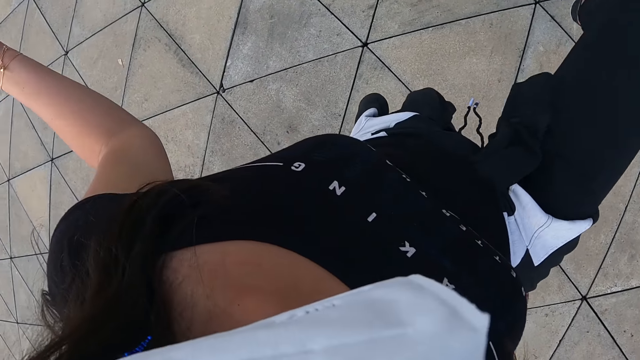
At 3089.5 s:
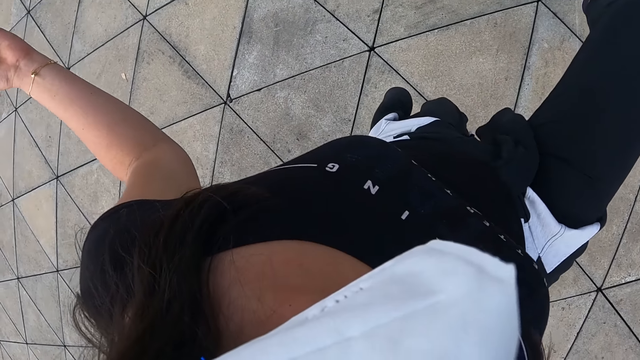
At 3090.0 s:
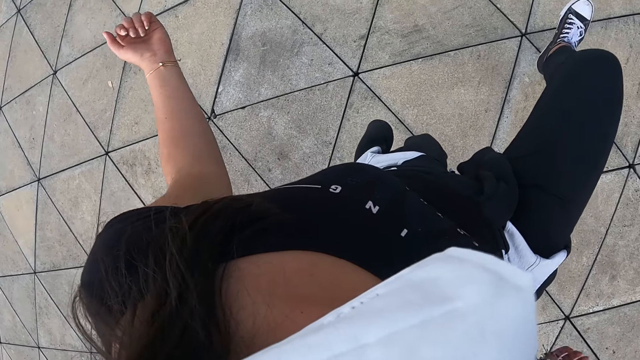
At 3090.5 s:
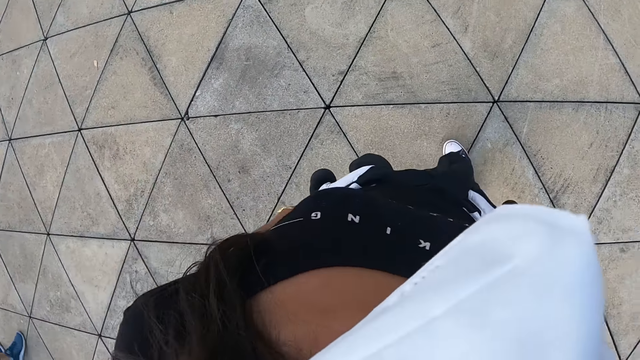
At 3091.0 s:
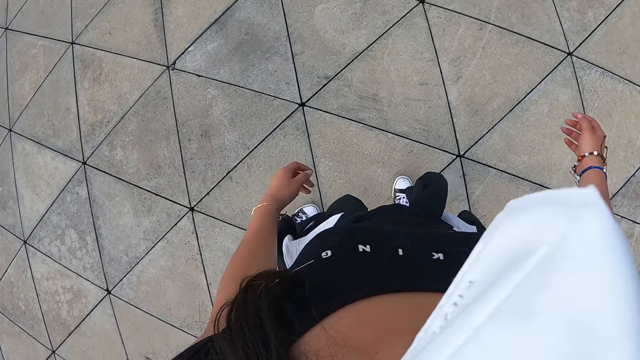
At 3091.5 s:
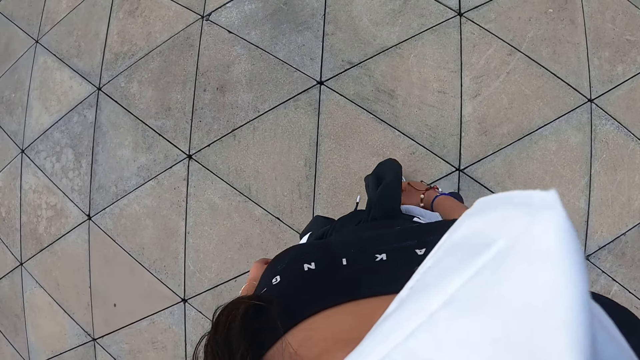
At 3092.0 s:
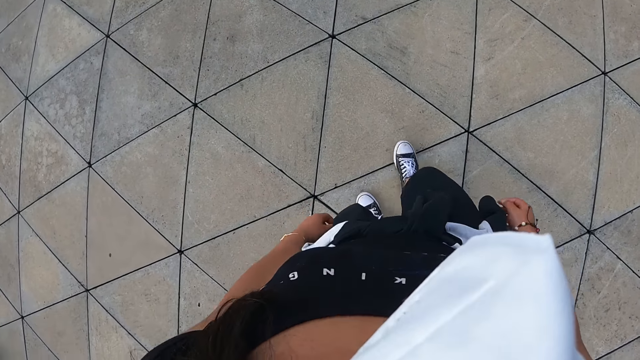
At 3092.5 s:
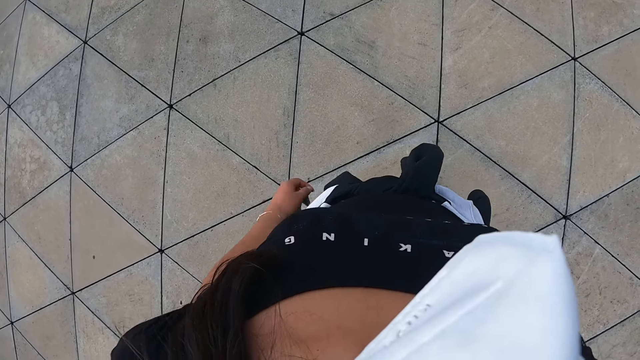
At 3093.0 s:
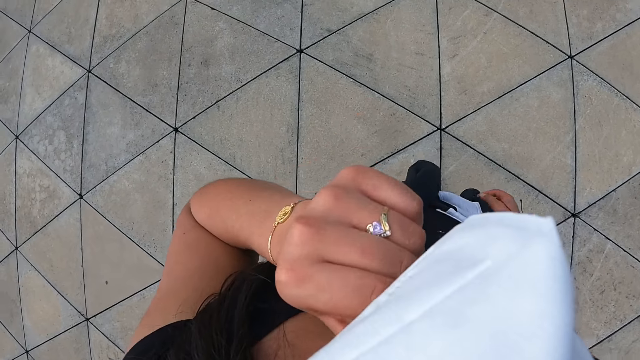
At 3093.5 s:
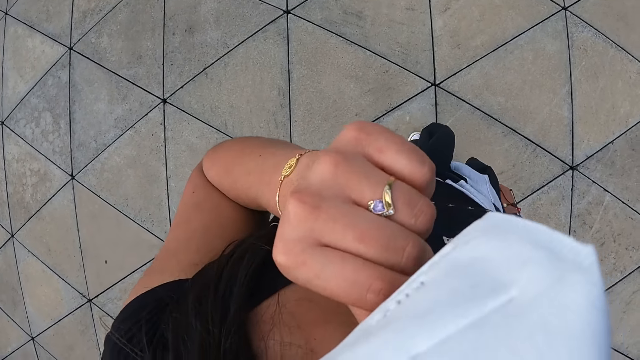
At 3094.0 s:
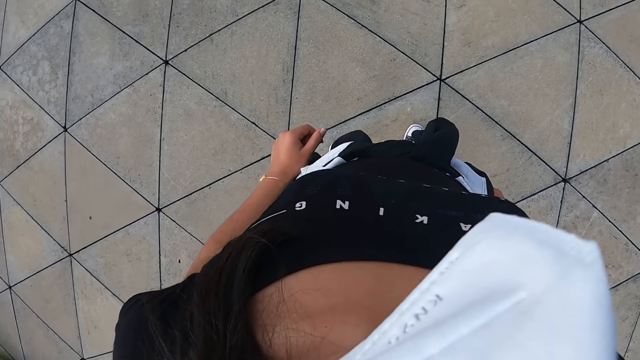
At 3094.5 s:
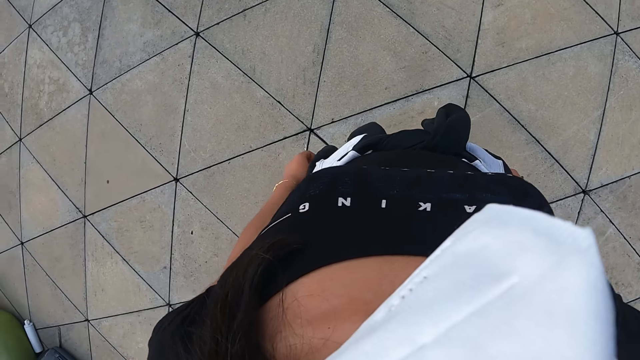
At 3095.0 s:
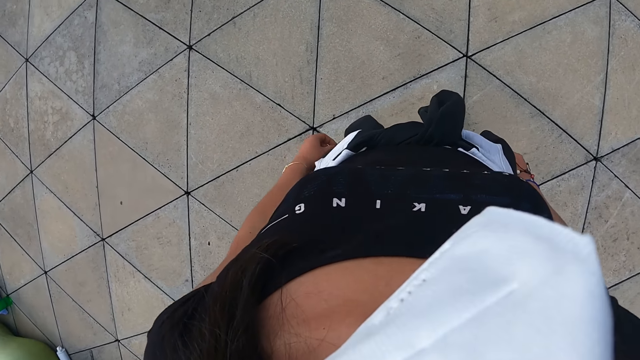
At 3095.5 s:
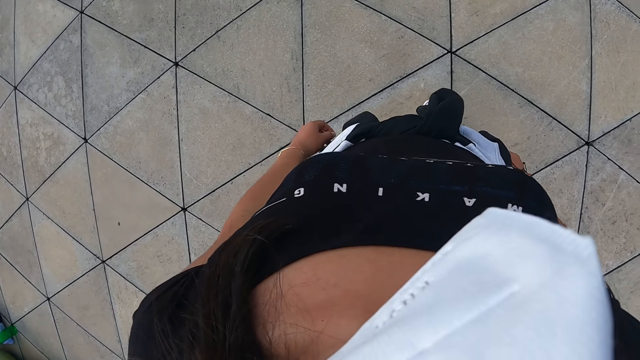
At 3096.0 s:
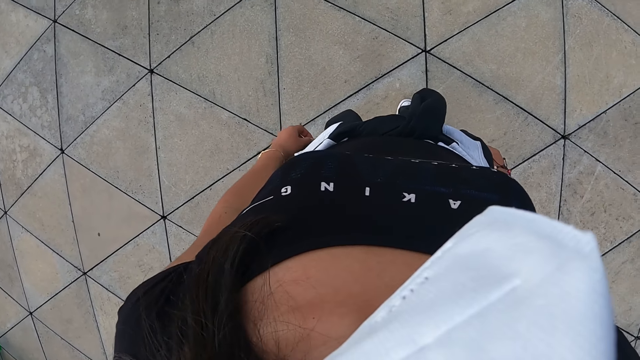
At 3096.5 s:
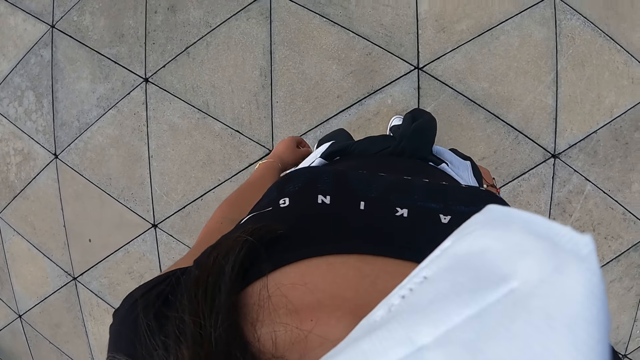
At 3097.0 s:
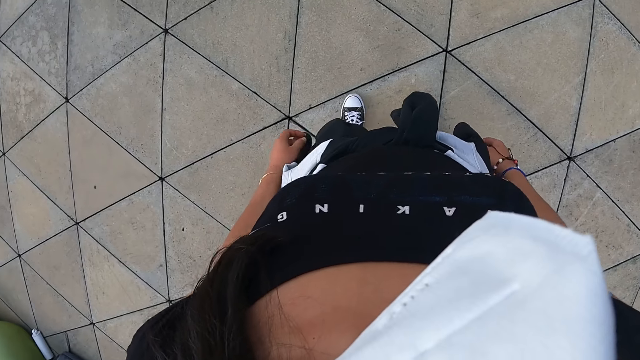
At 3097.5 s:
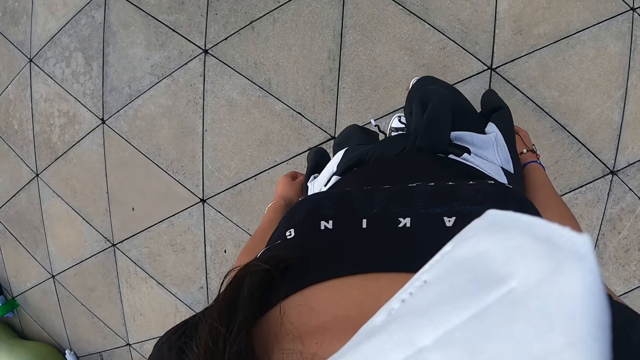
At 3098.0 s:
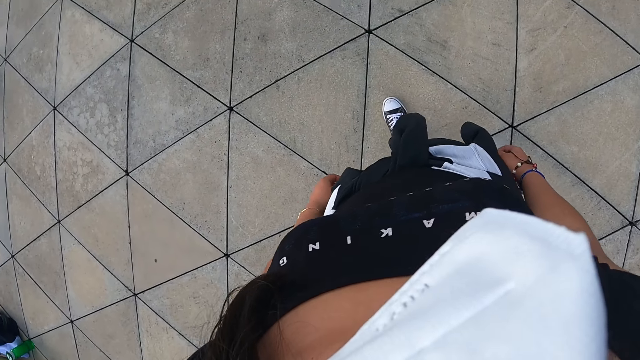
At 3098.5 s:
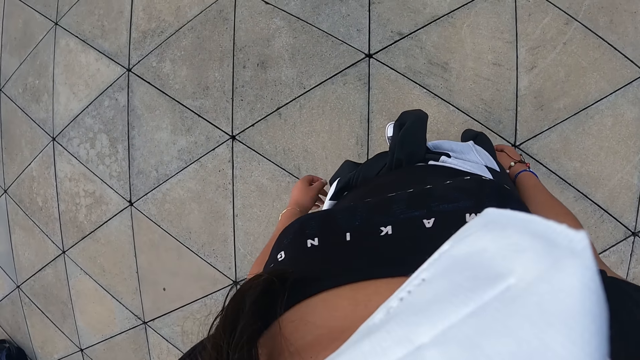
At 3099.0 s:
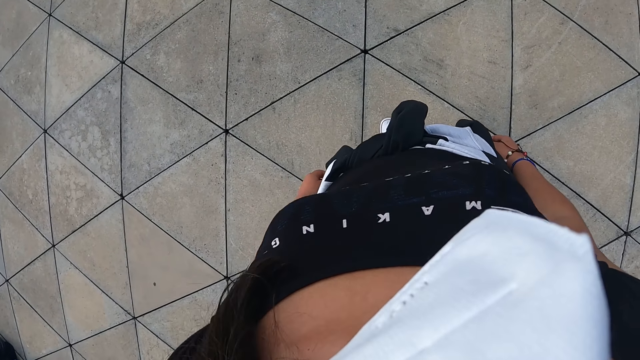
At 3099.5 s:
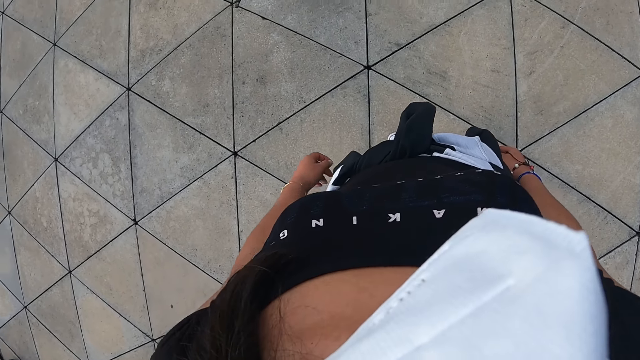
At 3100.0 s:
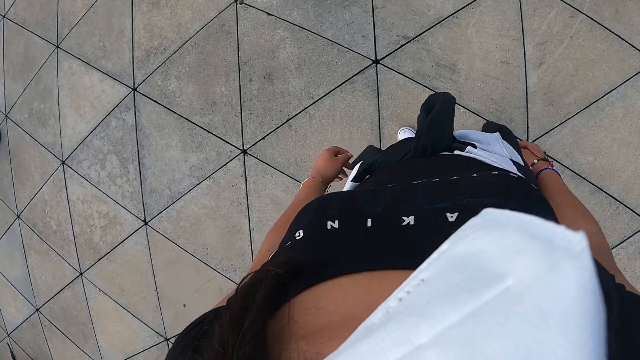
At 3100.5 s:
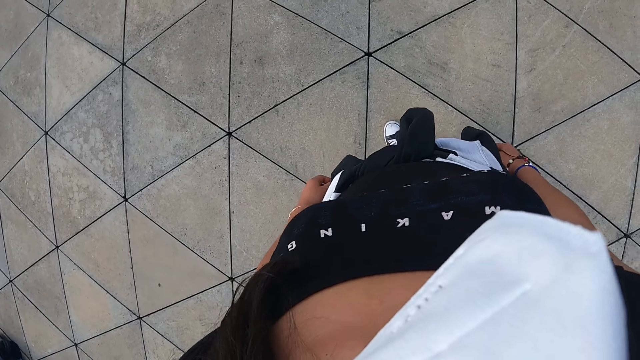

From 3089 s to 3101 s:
The camera wearer lifts a leg and steps down. She touches the nose mask with her left hand. She lowers a hand. She repositions a leg.

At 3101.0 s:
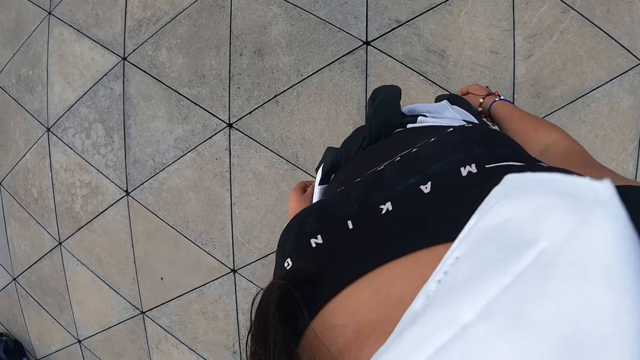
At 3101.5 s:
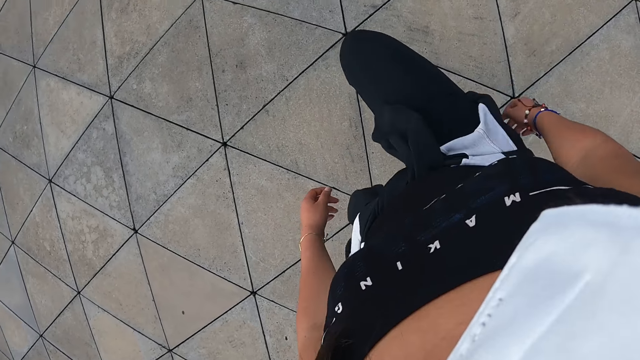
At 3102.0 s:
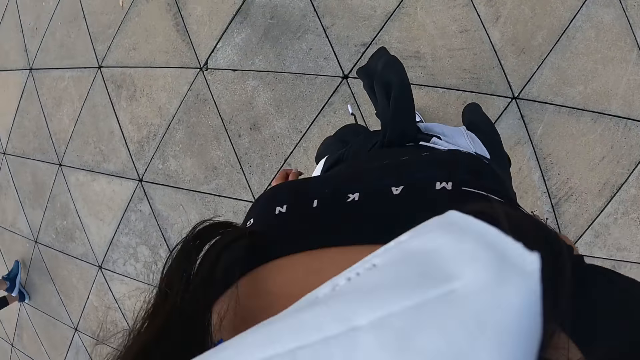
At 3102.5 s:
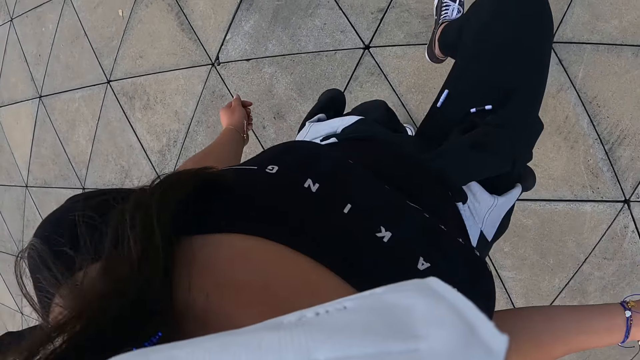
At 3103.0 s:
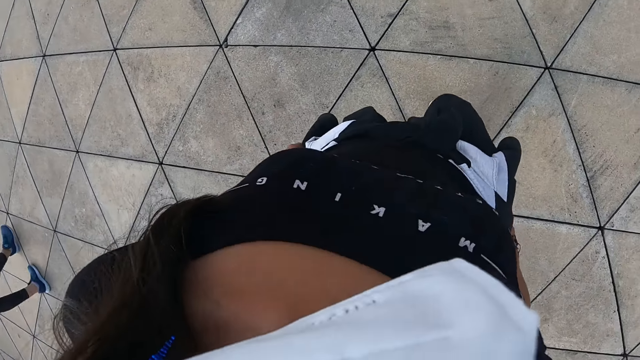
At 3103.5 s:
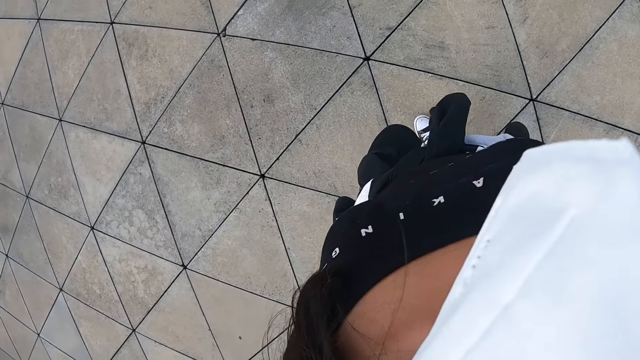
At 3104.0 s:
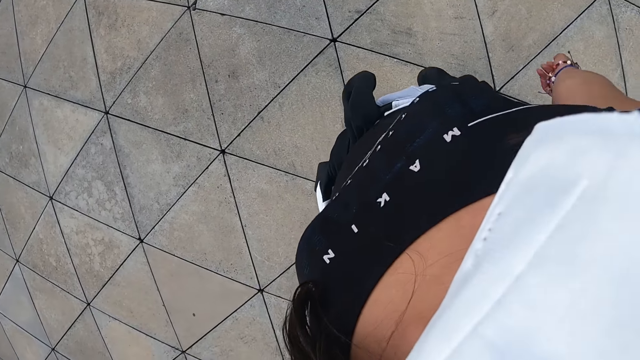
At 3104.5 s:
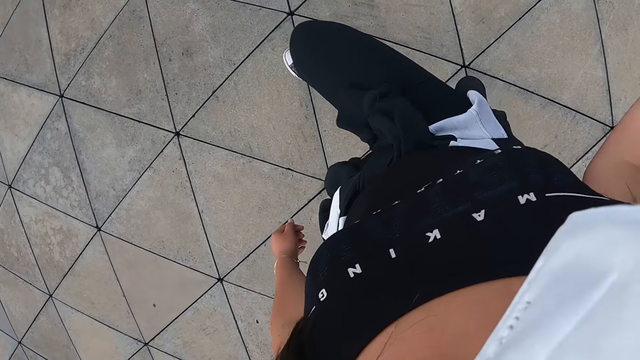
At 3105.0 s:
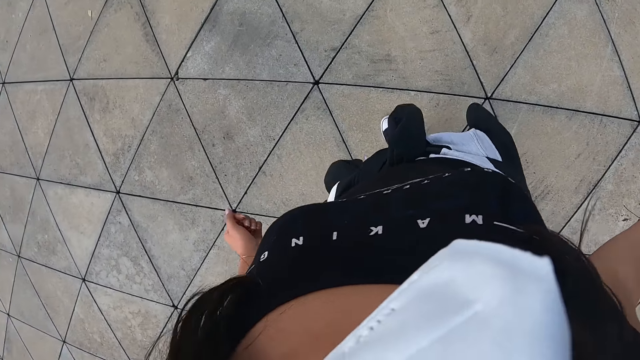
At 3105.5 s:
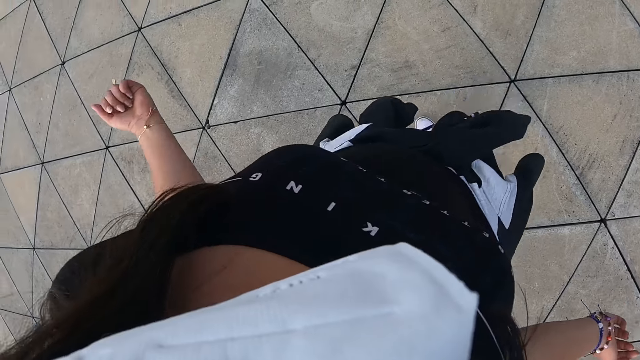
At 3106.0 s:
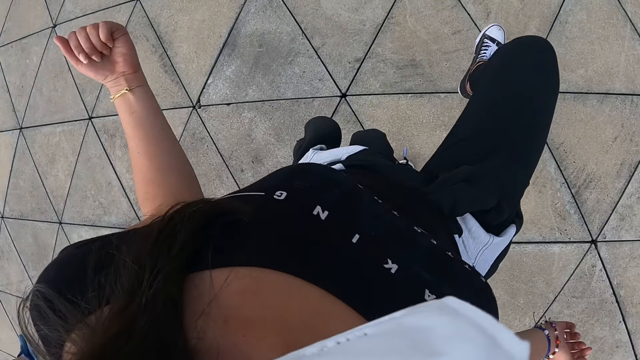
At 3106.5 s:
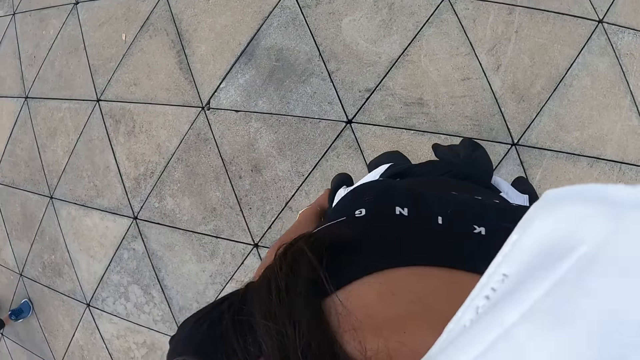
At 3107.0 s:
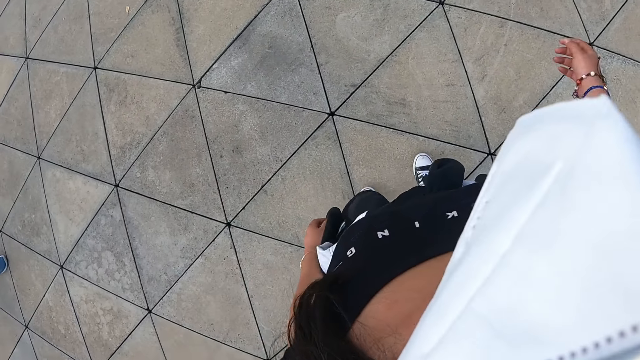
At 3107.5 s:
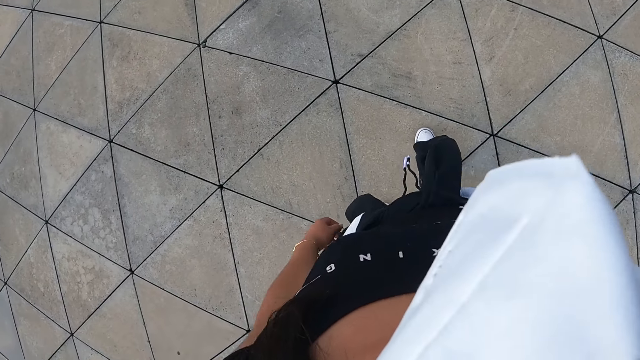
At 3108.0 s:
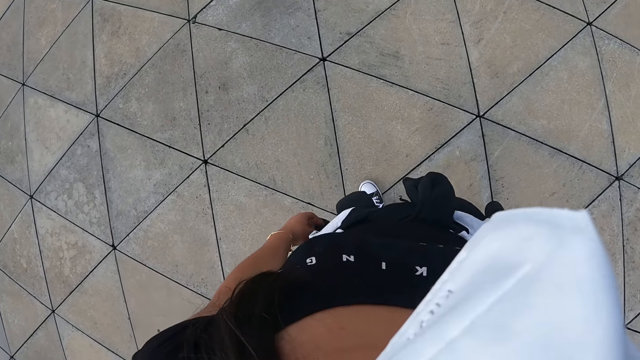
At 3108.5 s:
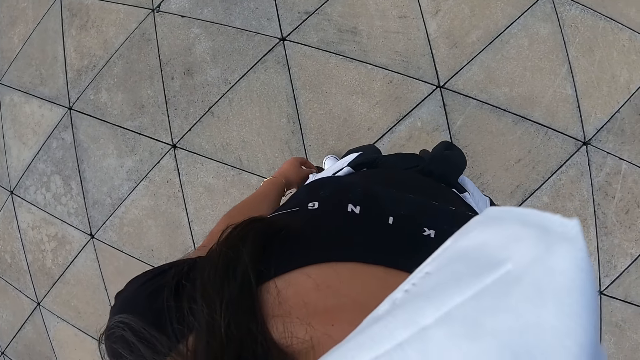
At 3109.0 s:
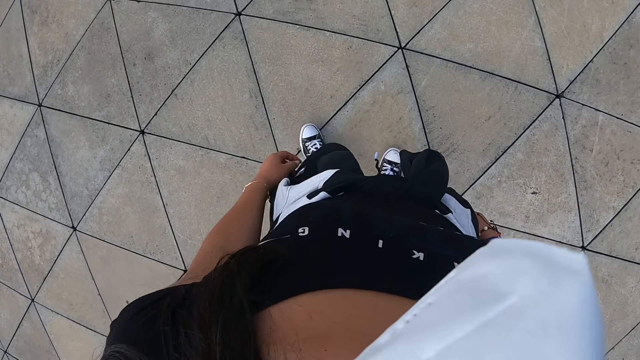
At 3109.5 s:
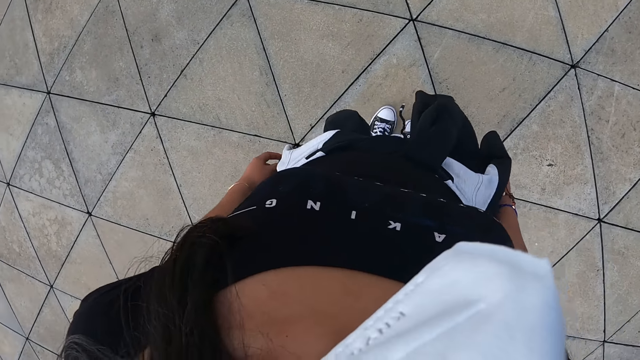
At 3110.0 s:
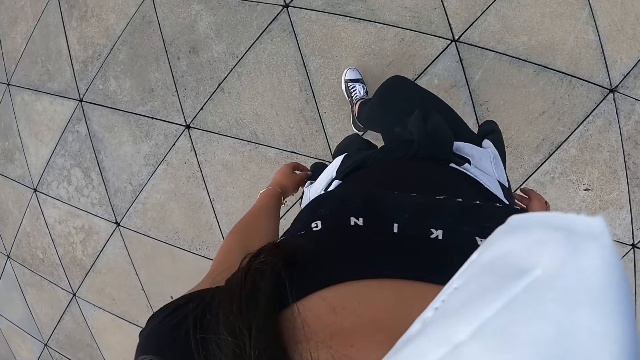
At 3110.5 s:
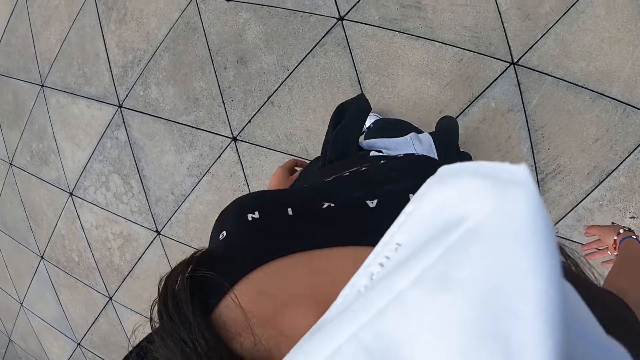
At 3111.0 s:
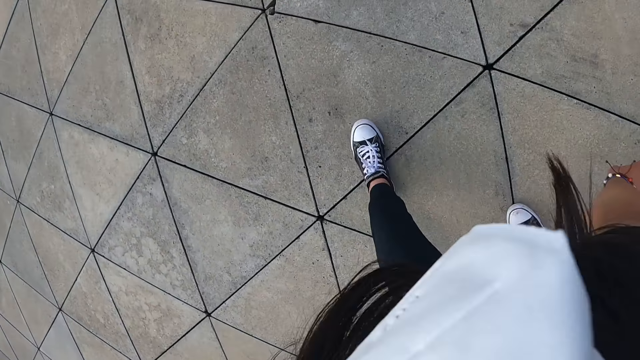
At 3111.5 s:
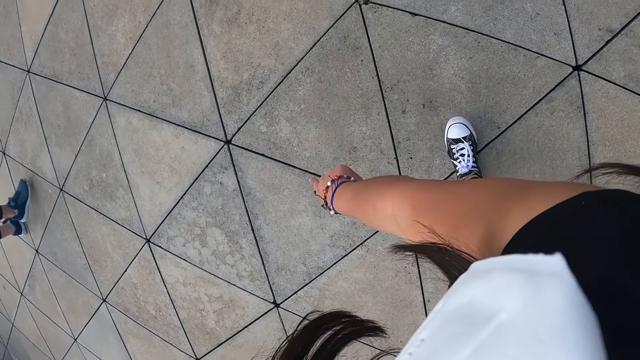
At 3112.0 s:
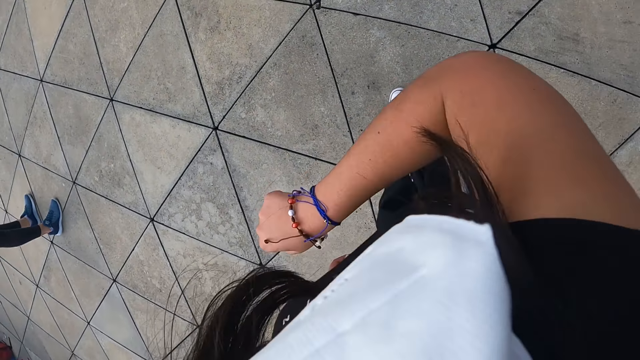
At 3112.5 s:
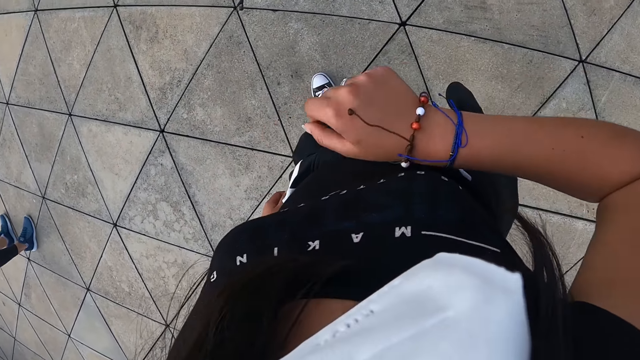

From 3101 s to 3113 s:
The camera wearer lifts a leg and steps down. They lift a leg and lower a leg. They lift a leg and lower a leg. They lift a leg and lower a leg. They move around. They reposition a leg, bend forward and raise up.
